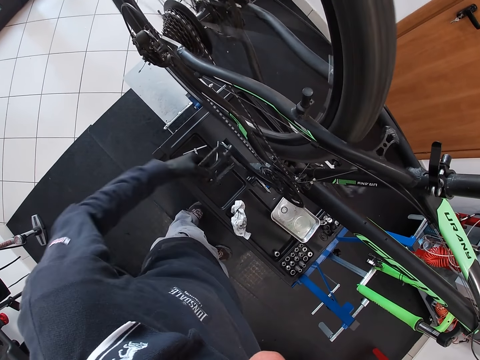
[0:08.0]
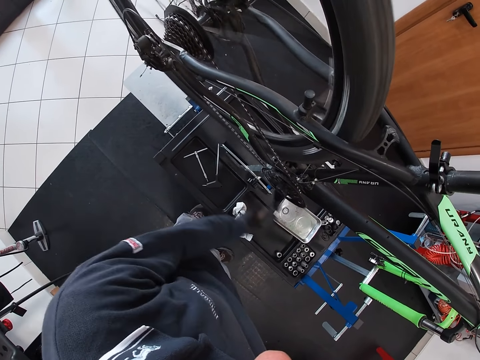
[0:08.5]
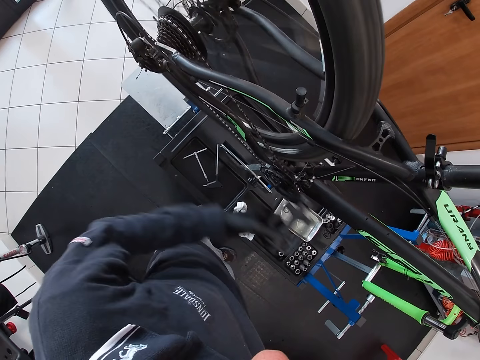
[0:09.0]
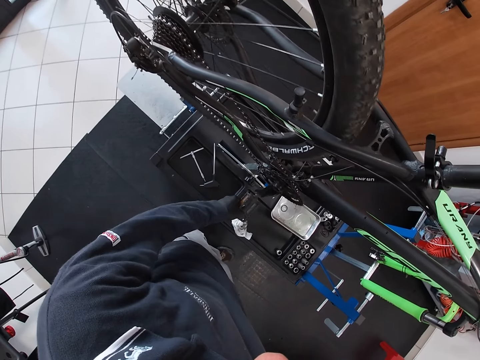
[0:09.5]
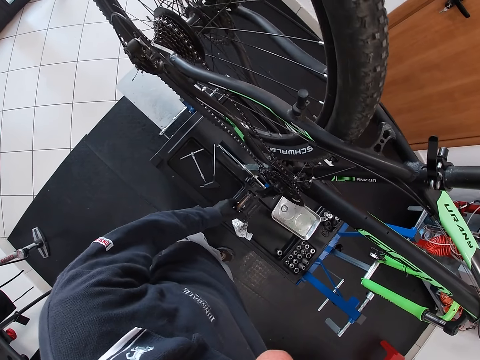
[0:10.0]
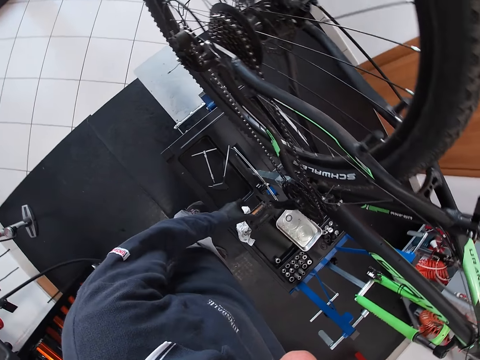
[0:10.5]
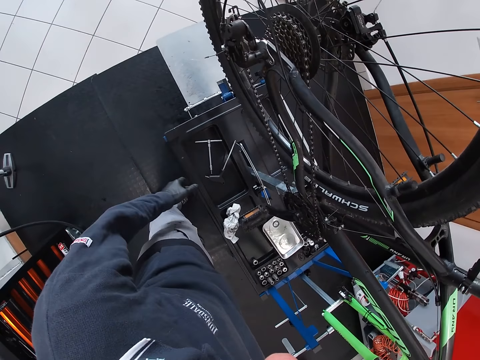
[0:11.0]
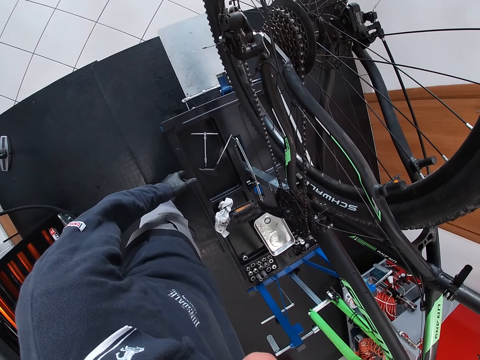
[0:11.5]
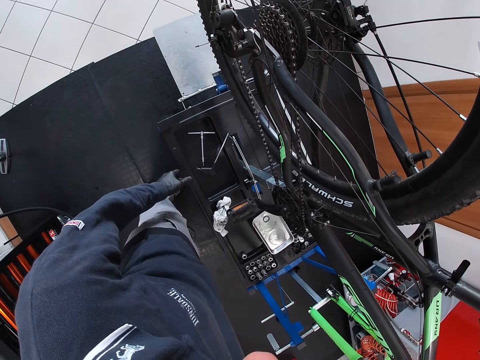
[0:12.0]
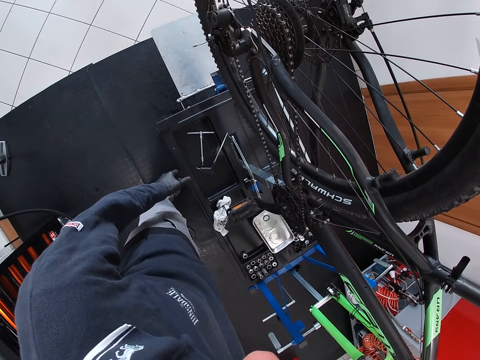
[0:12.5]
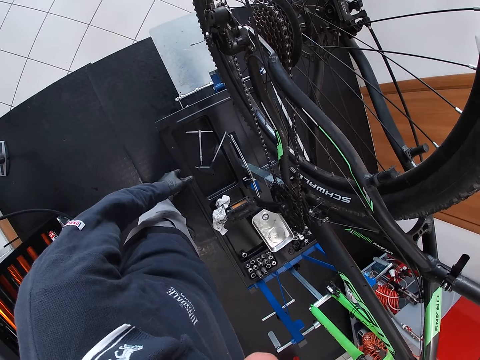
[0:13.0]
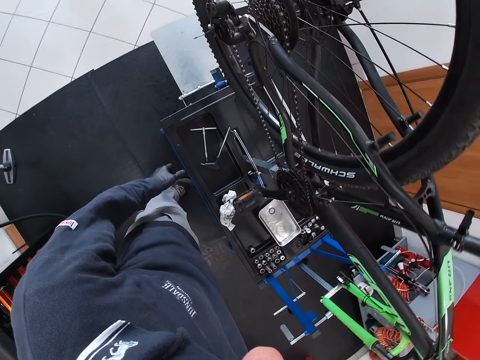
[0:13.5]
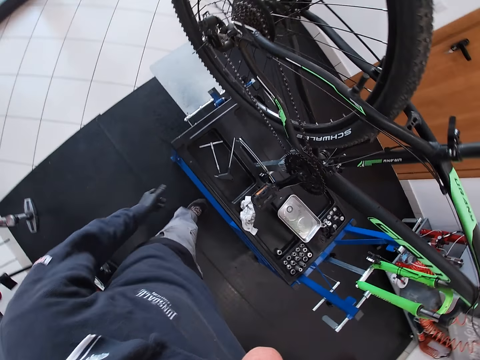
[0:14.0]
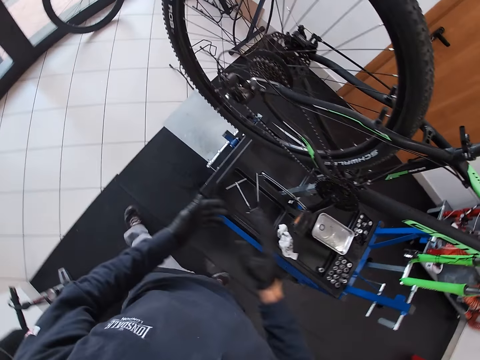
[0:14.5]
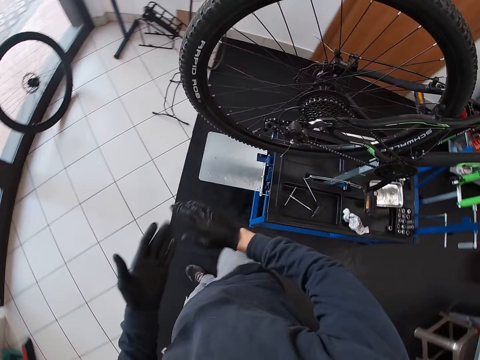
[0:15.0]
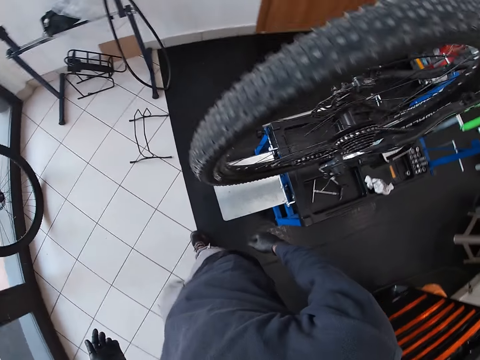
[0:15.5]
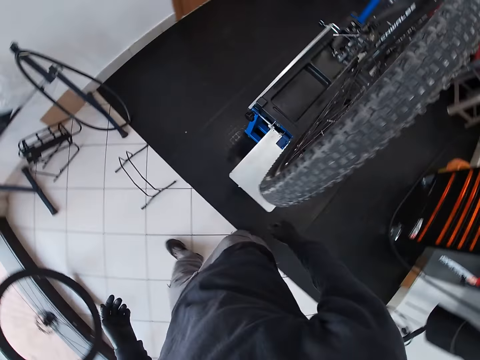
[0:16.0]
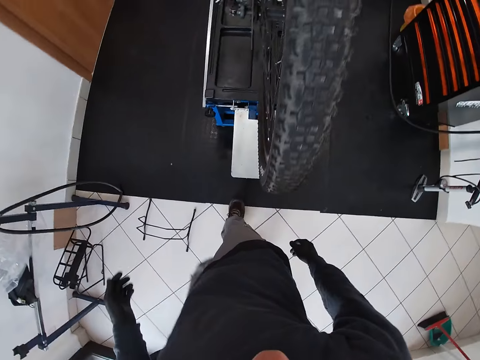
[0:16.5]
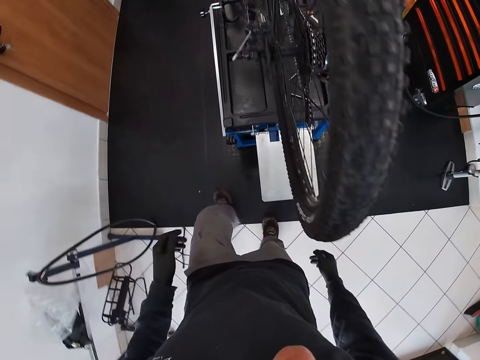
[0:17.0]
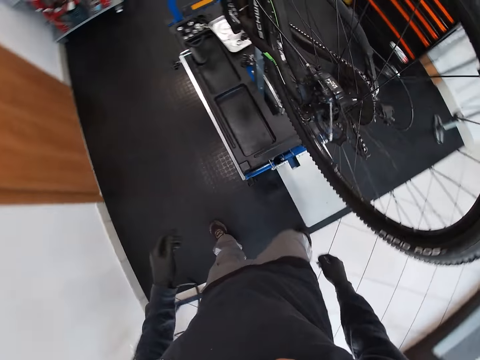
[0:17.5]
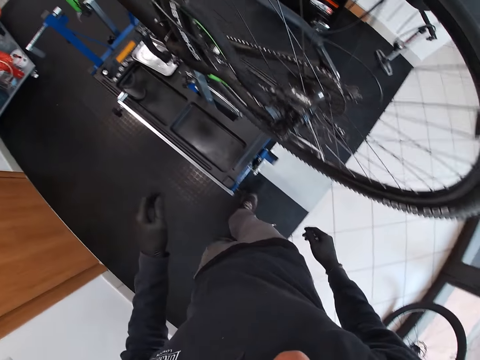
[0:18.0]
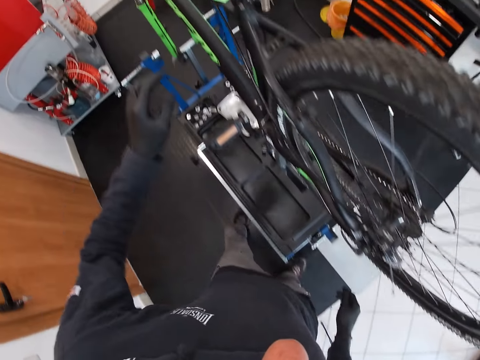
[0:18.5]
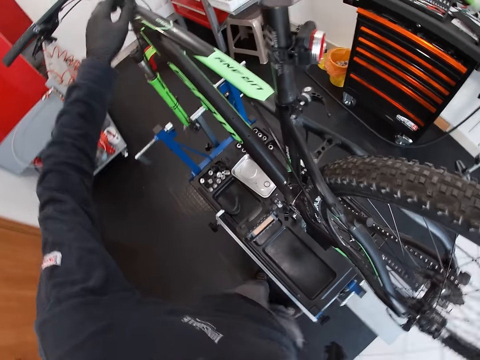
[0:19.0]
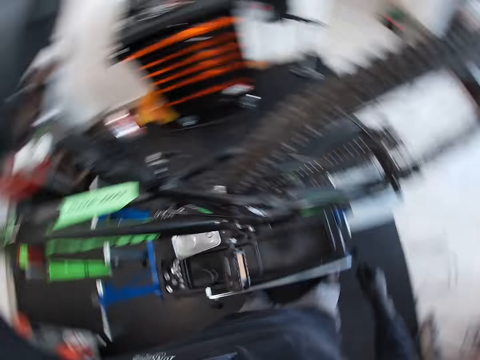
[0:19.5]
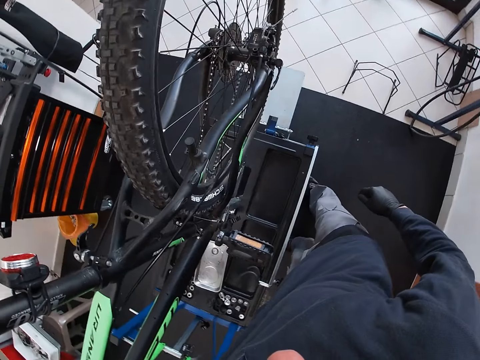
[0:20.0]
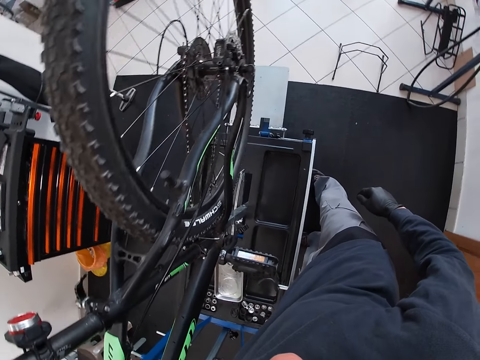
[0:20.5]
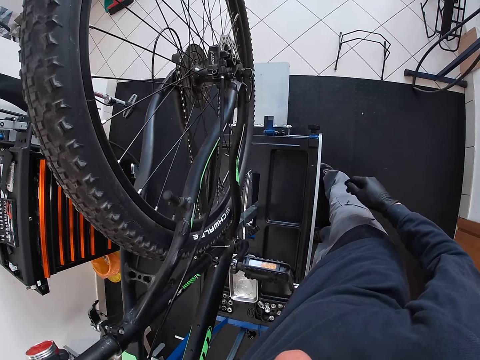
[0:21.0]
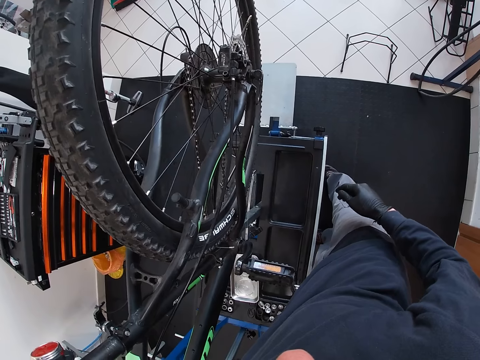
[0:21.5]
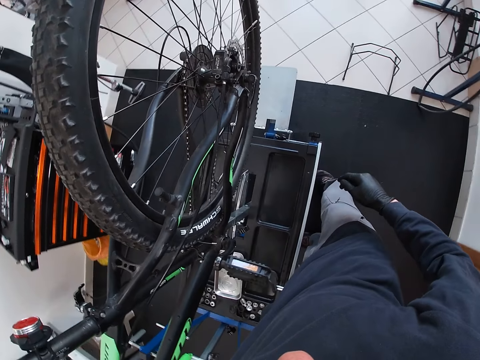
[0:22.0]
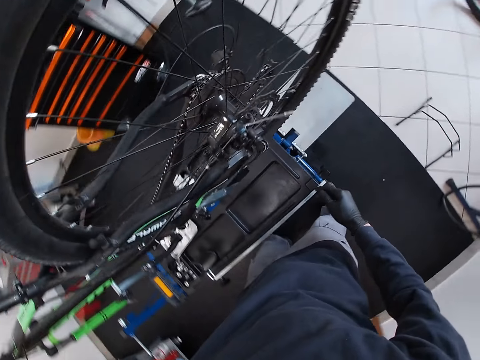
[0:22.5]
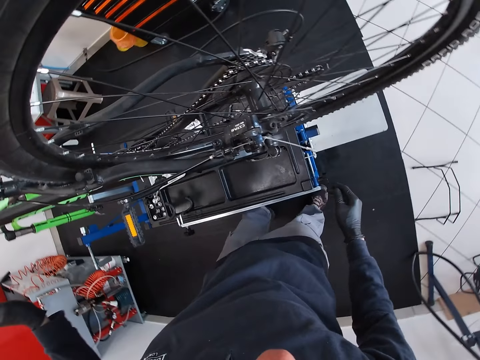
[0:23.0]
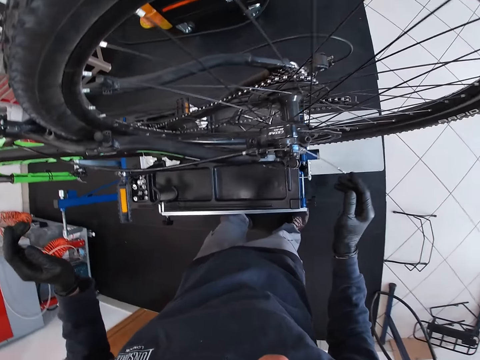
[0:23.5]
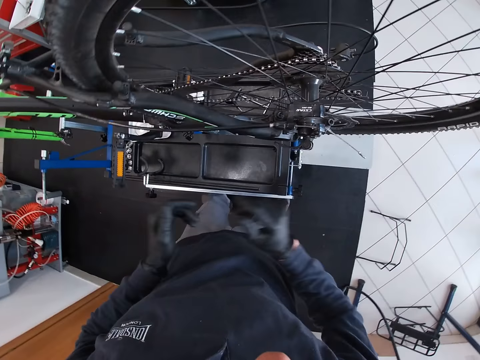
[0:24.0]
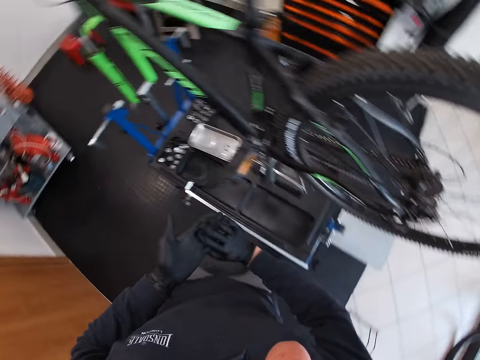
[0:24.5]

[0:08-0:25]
The camera wearer brakes. He turns around, rubs his hands, and walks to the other side of the bicycle. He holds the bicycle brake with his left hand.

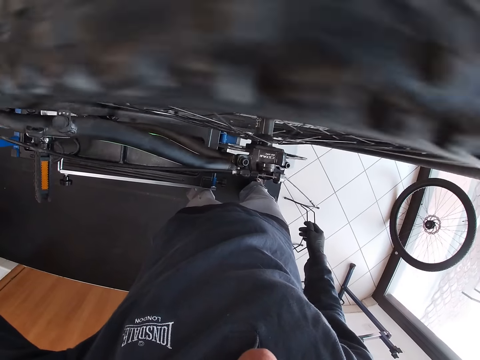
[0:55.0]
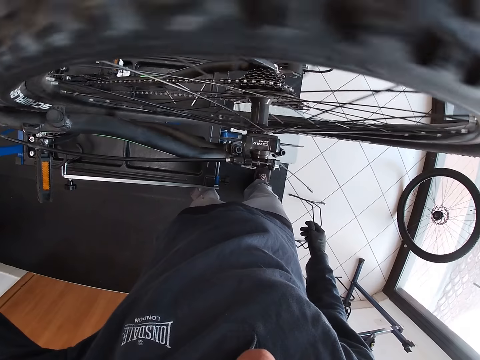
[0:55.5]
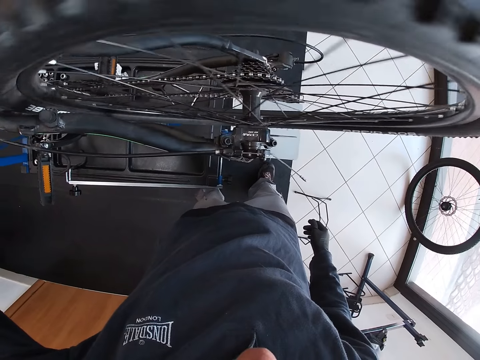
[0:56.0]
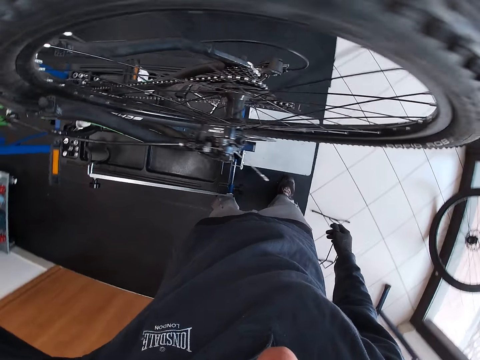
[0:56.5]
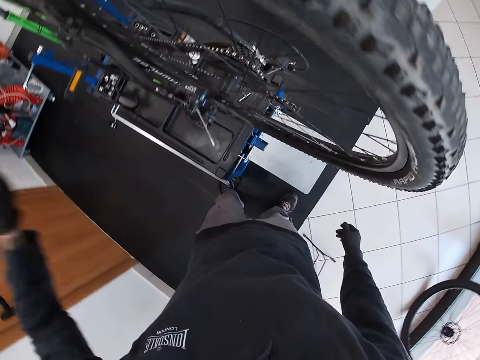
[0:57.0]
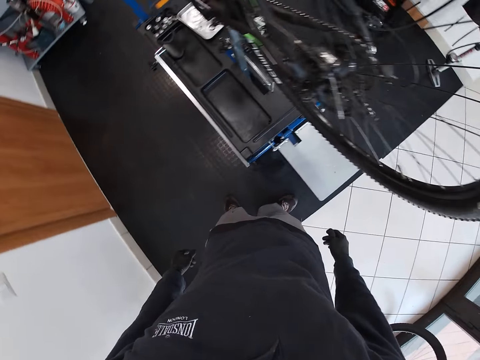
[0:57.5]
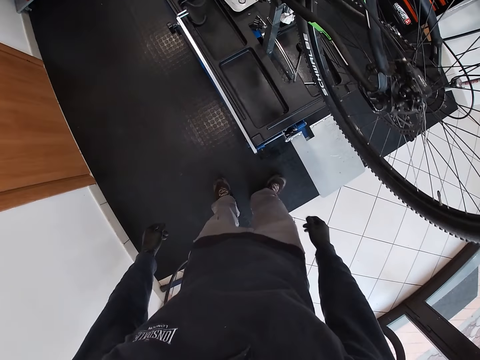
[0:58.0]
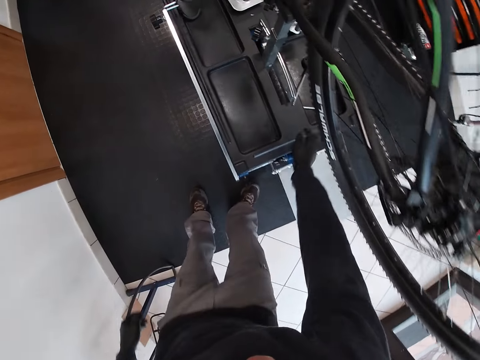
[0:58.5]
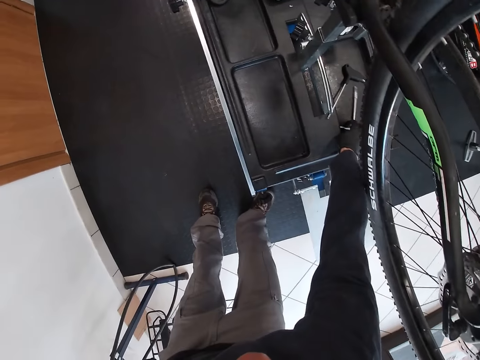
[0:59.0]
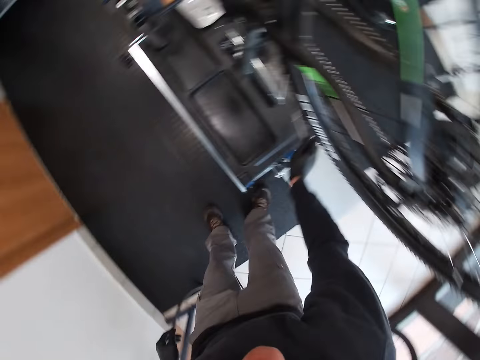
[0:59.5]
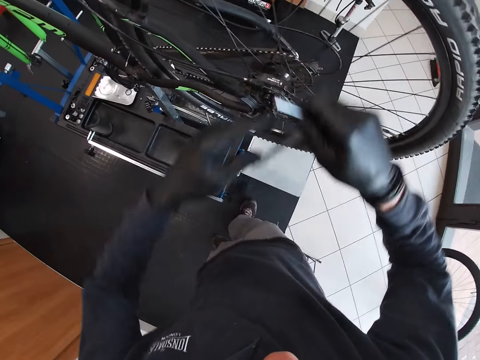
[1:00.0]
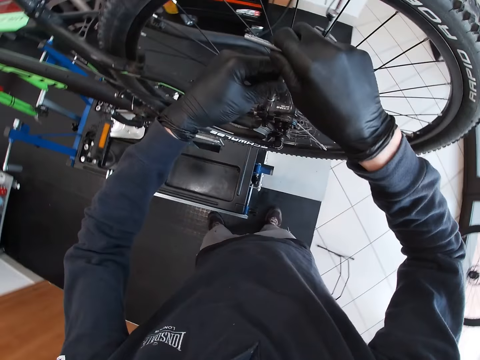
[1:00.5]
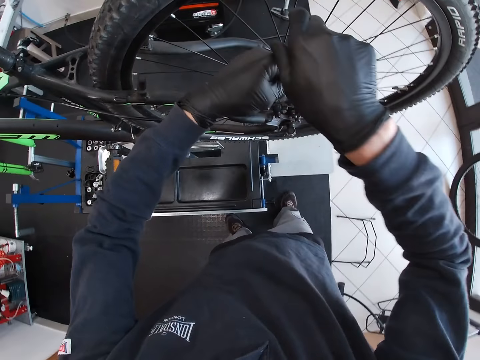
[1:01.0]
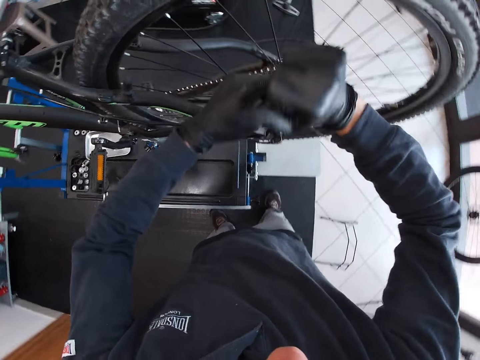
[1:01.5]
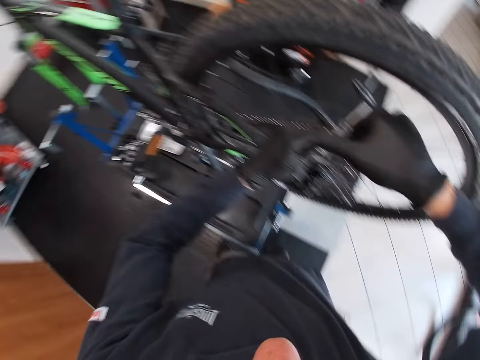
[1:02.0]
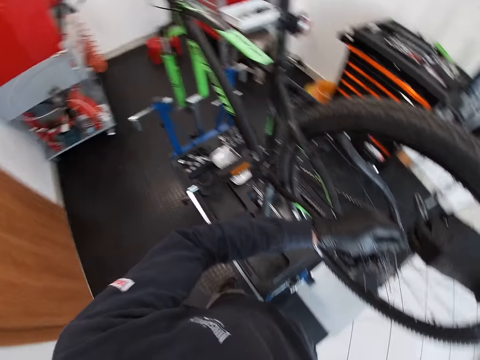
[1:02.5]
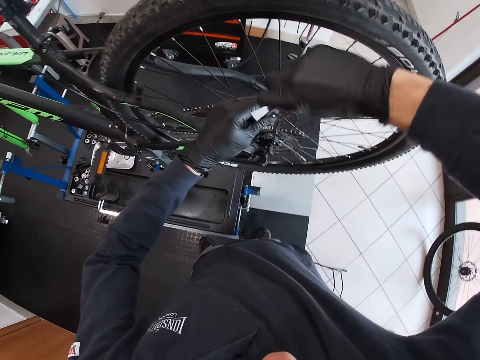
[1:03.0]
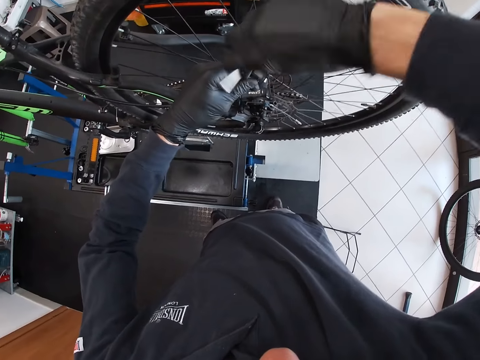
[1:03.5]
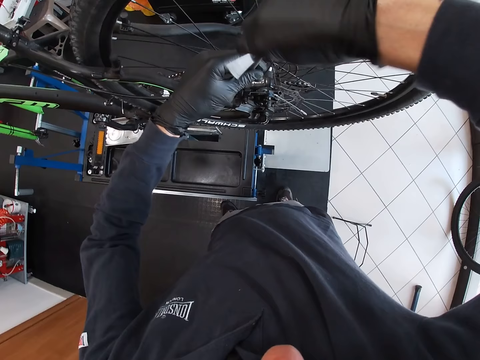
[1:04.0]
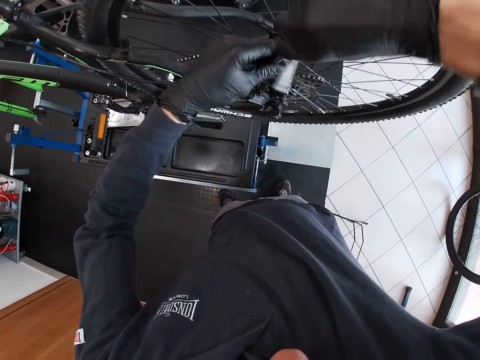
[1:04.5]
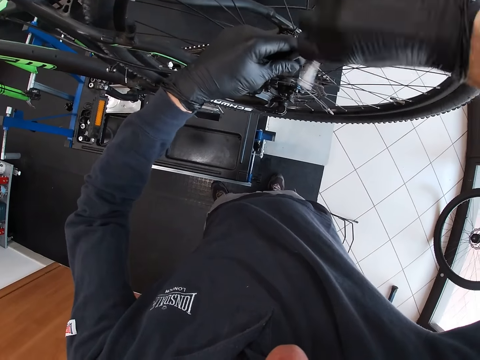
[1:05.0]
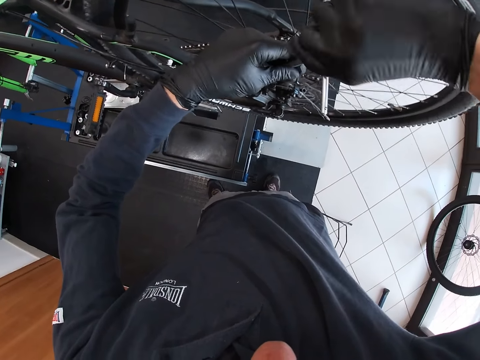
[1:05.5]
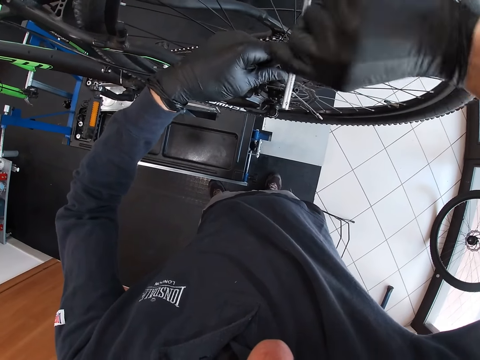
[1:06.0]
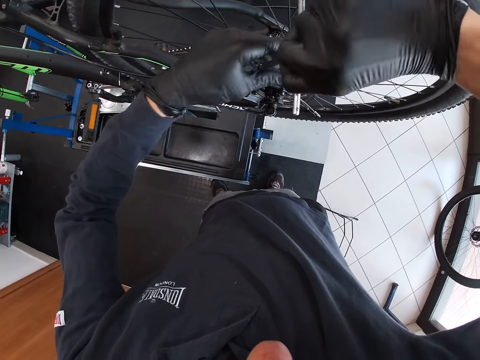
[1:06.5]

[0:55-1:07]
The camera wearer holds the brake. He picks up a t-spanner or Allen key from the maintenance workbench with his right hand. He loosens a screw on the rear derailleur with the t-spanner in his hands. He rotates the Allen key.
